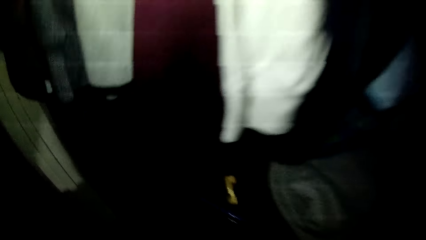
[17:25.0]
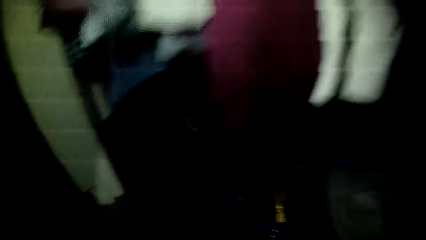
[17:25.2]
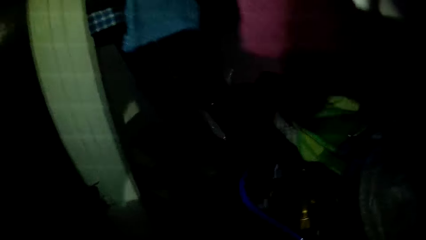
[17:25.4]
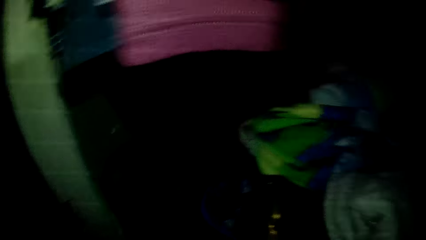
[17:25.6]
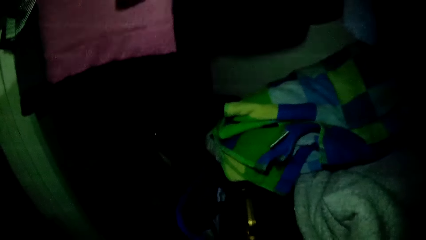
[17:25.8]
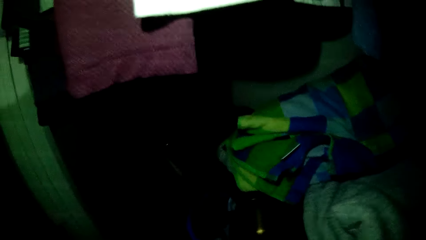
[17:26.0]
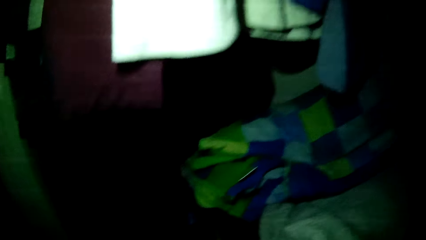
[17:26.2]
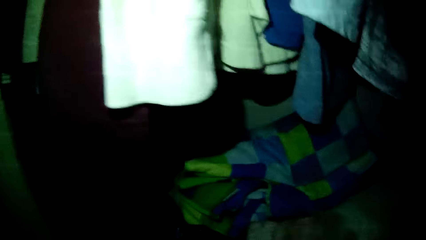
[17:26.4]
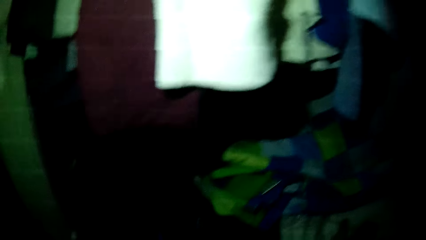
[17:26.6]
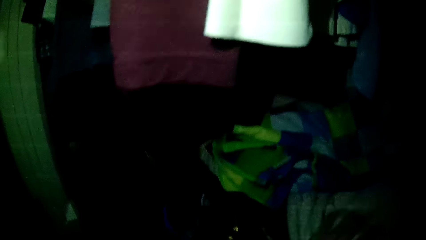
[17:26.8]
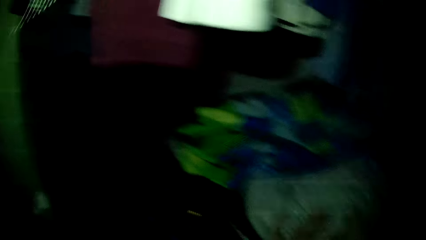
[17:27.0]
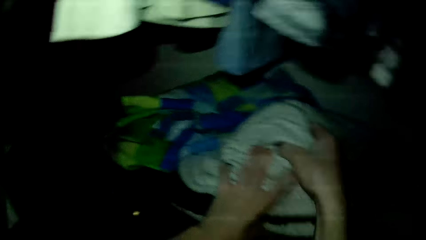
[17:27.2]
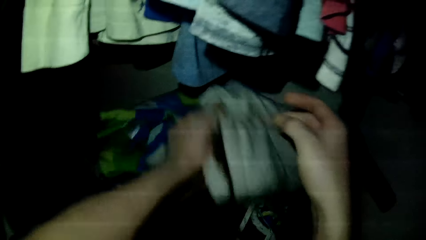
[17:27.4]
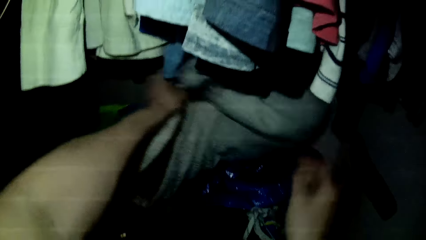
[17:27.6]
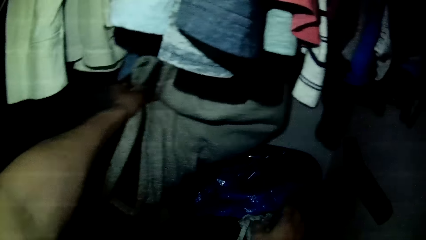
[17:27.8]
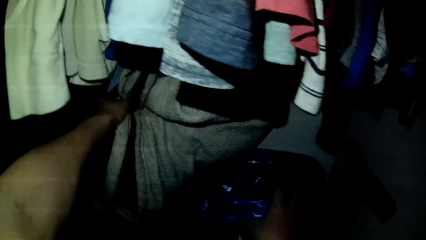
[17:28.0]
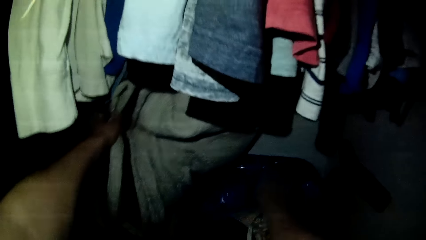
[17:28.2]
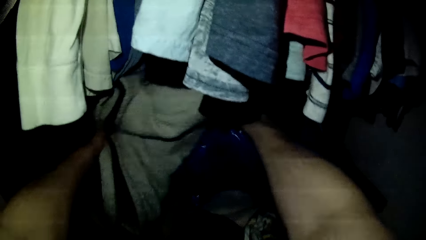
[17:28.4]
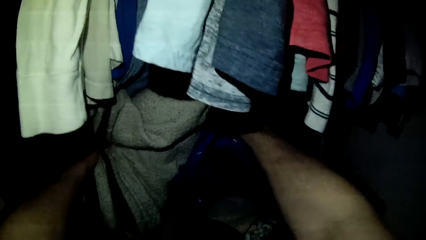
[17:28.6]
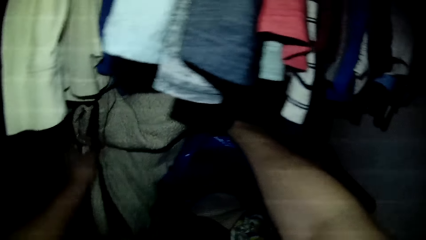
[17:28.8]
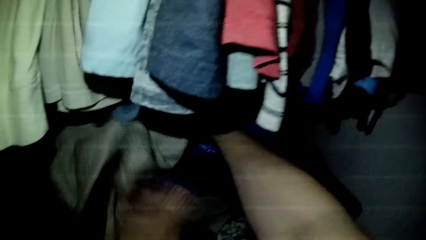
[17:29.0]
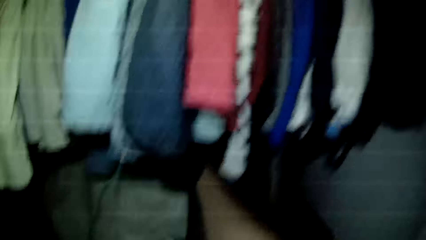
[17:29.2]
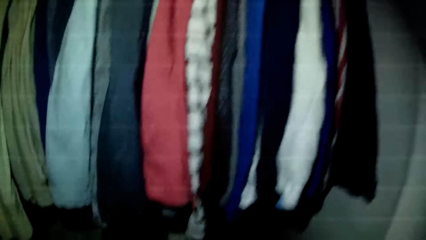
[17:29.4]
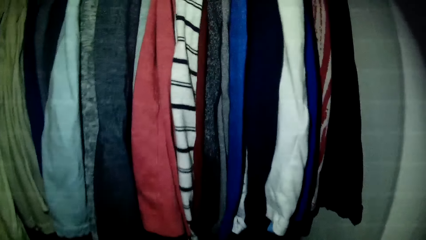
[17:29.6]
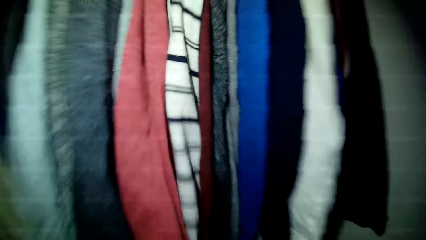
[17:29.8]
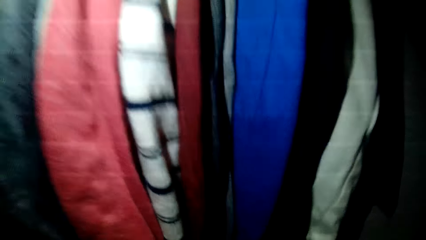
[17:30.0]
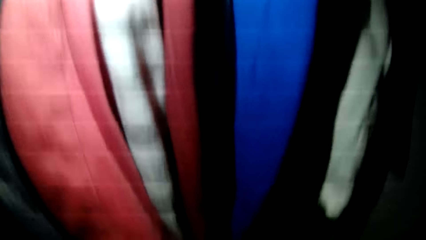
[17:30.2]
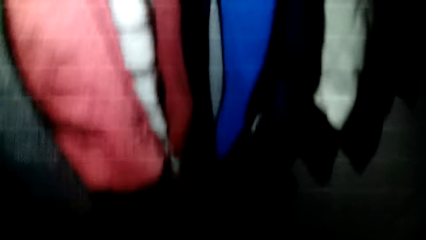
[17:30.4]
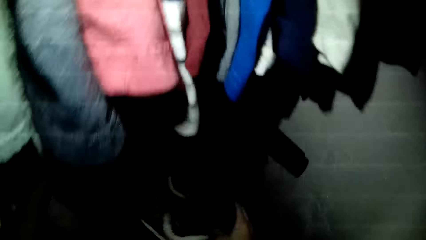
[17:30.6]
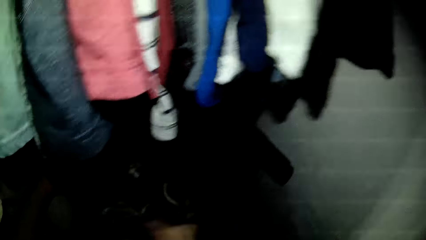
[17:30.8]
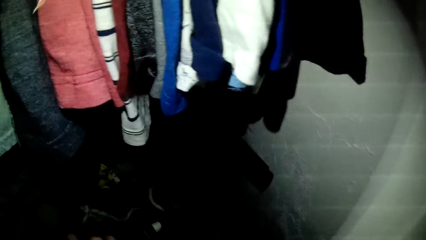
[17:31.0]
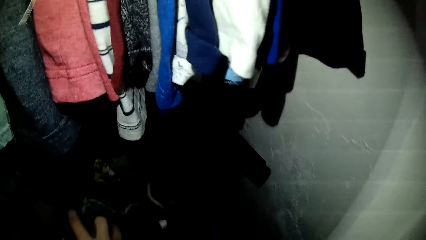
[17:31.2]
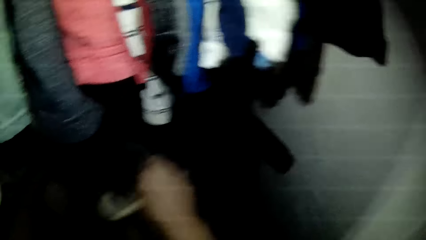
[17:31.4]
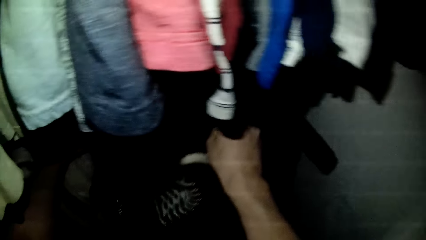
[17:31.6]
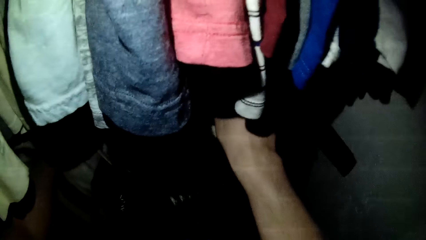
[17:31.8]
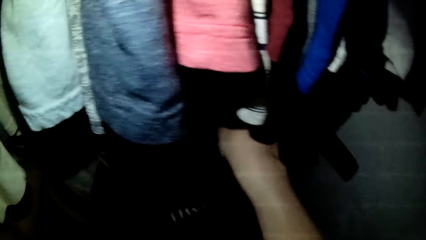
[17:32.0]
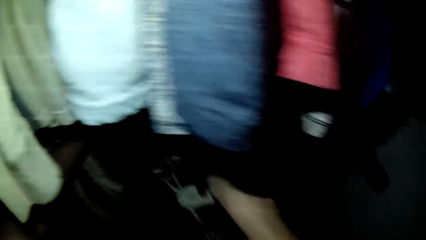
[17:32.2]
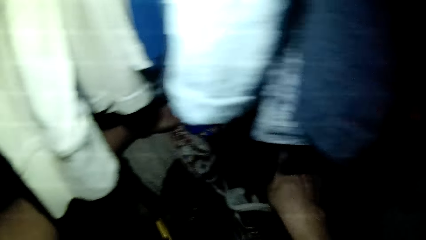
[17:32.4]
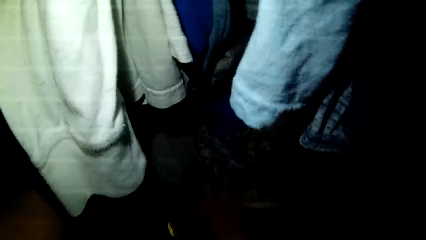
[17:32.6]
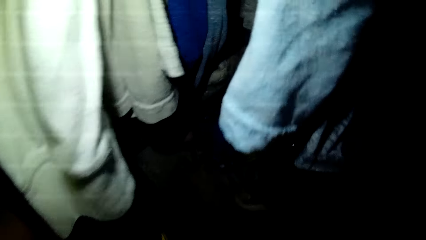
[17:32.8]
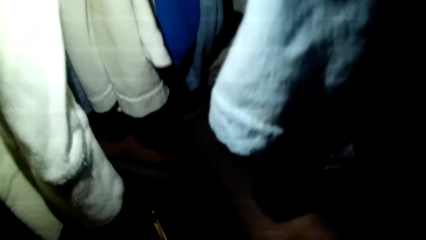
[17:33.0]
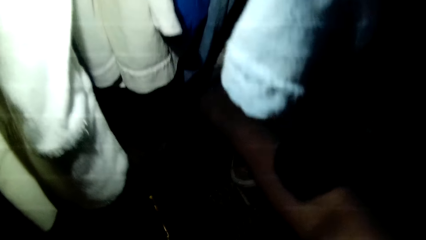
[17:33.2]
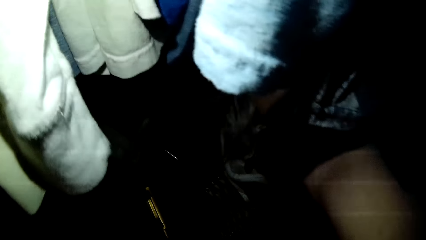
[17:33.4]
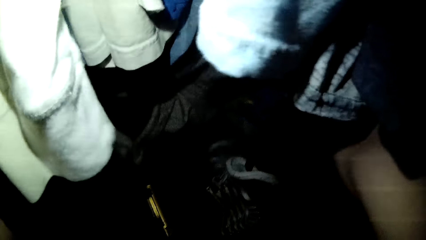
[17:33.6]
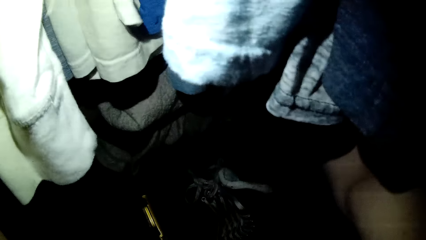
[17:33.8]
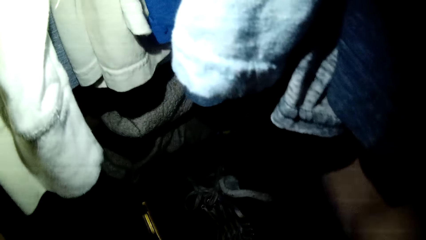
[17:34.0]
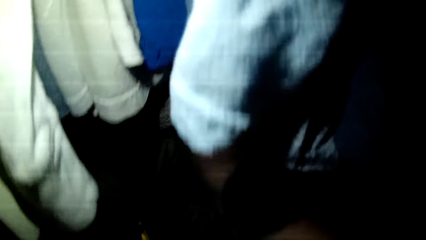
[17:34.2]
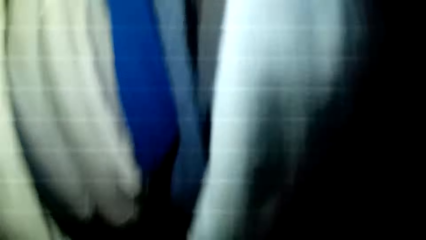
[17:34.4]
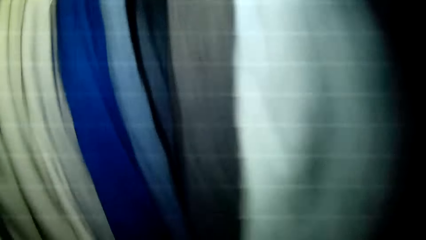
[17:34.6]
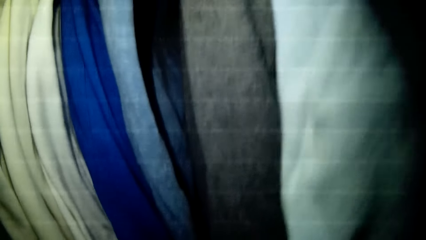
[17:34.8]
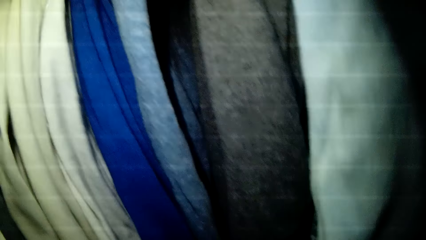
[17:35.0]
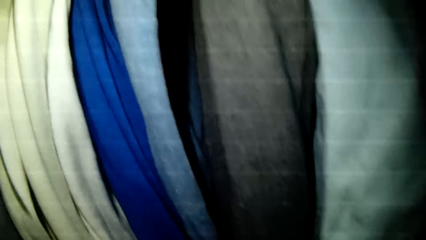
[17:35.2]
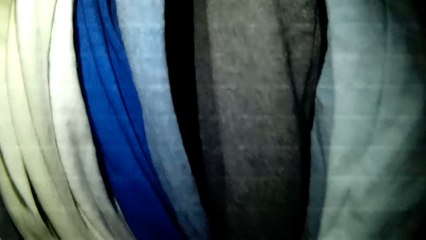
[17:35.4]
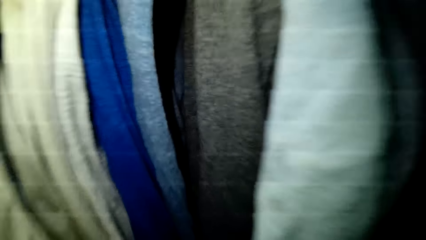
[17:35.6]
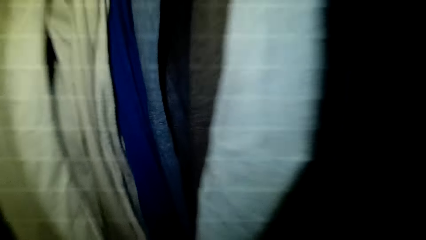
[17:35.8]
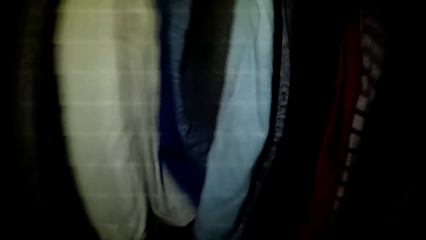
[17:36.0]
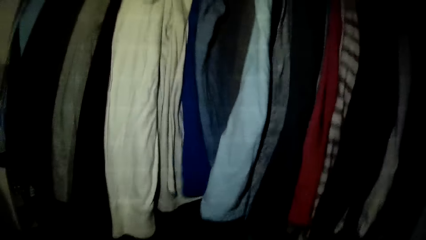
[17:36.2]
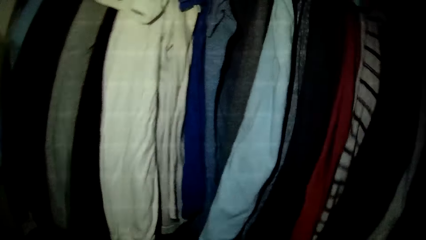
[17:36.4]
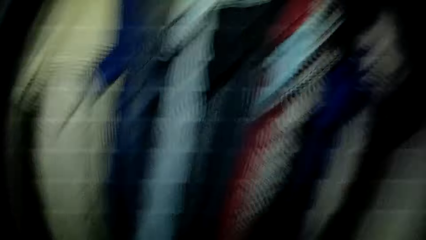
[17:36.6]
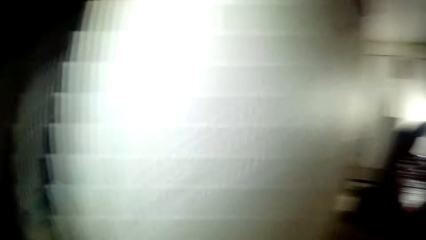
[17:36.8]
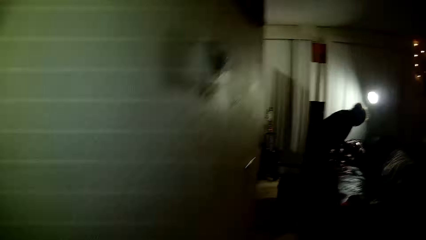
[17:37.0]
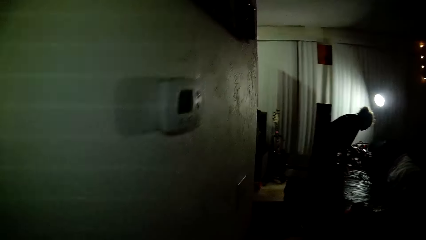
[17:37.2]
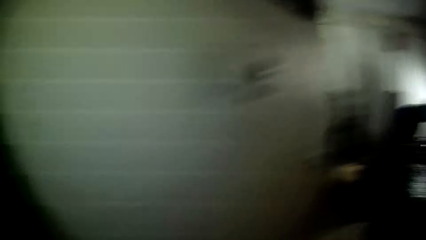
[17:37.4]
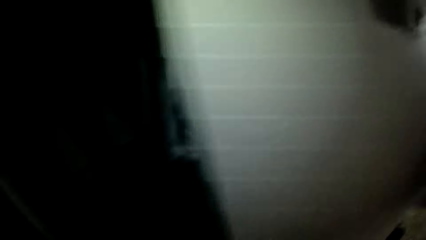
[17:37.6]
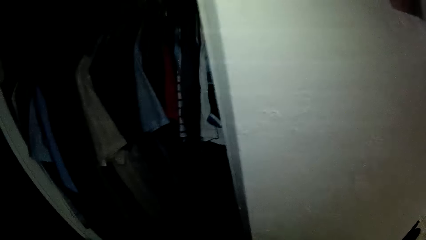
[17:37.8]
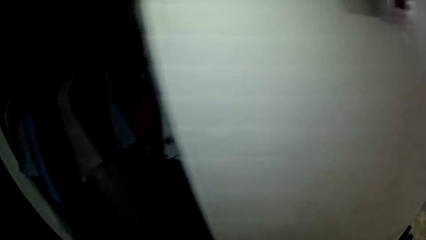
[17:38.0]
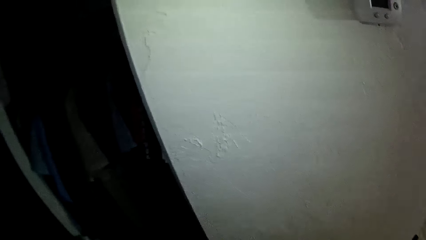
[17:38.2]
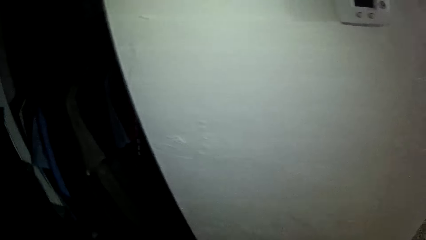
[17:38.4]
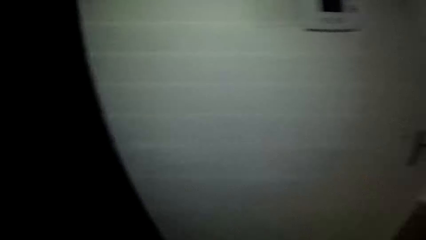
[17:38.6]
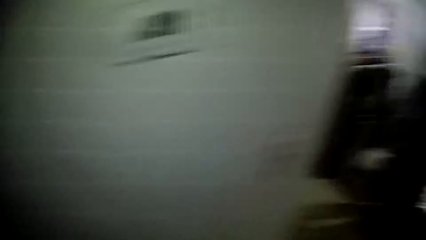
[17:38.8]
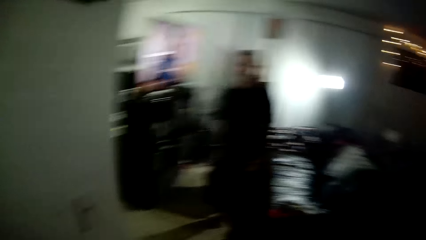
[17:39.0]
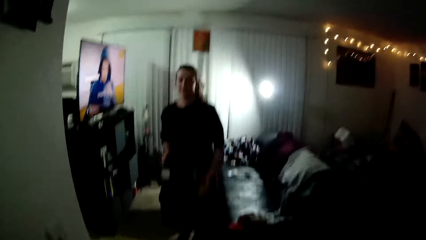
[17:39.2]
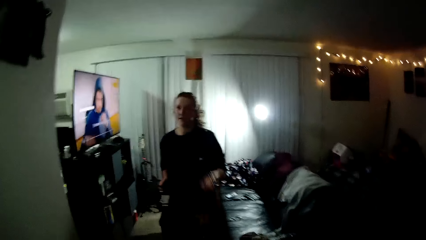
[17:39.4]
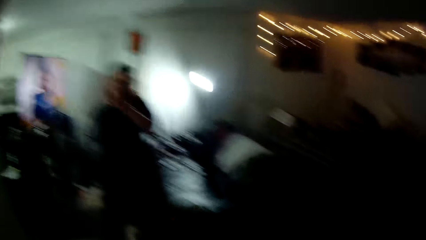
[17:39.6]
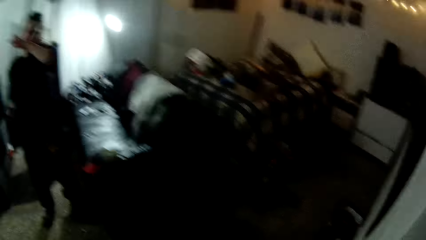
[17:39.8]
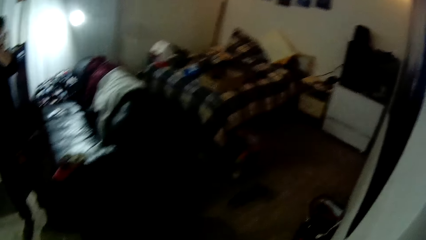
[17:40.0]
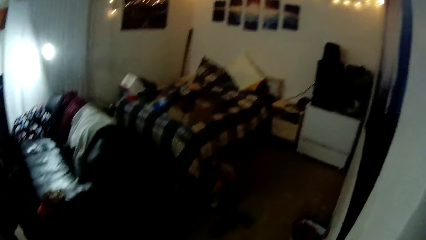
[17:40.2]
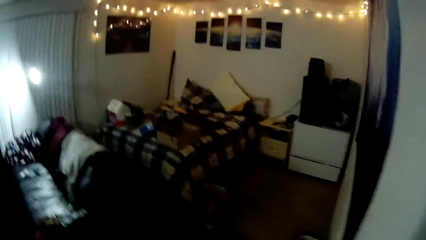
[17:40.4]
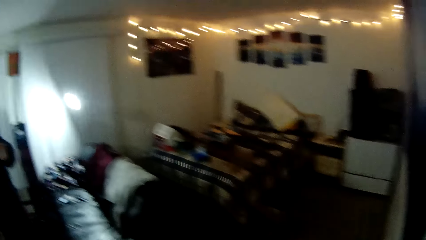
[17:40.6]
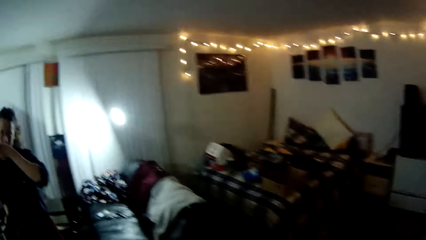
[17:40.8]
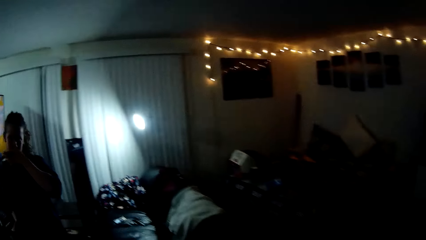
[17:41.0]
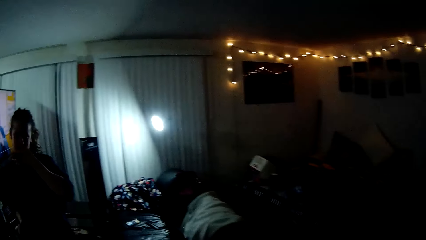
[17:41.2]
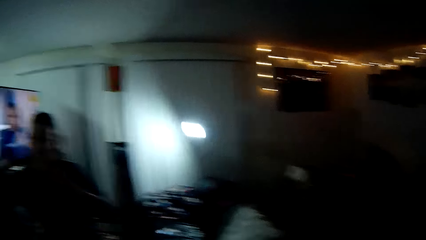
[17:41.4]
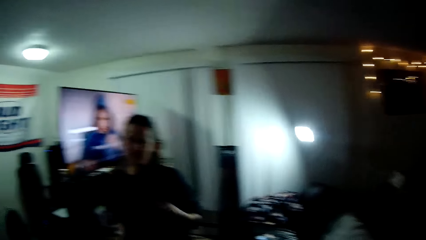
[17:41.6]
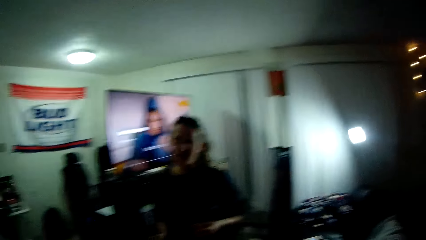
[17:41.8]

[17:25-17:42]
The camera wearer walks into the dressing room. They lift some clothing items in the closet with both hands. They hold the sheet. They look at the clothes in the wardrobe. They close the closet. A woman talks to the camera wearer.
